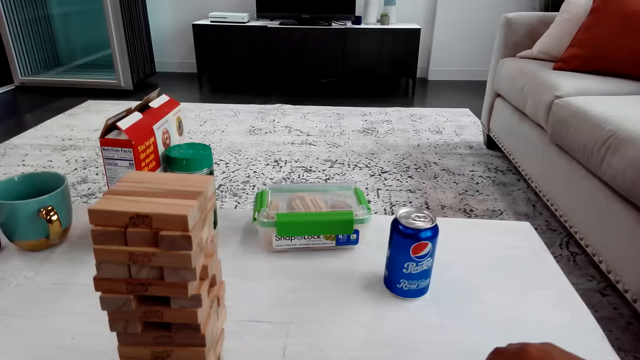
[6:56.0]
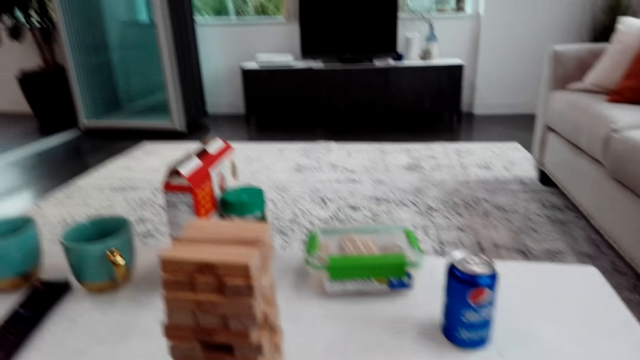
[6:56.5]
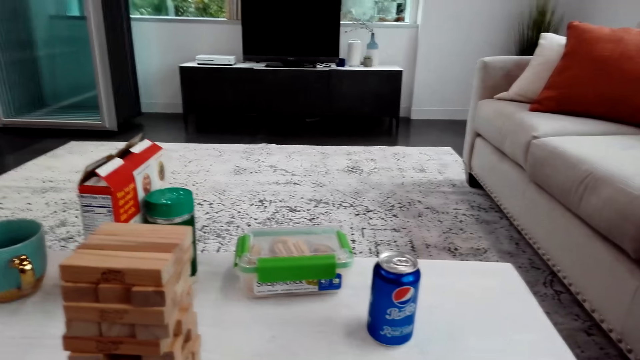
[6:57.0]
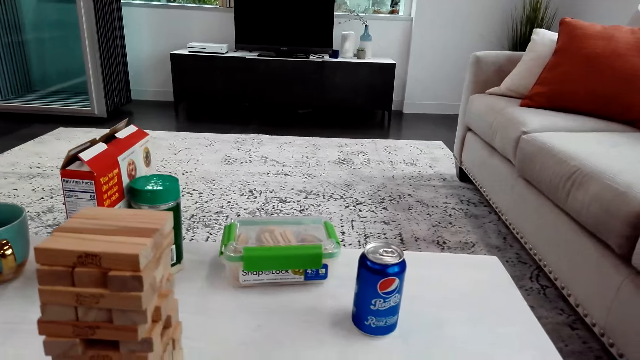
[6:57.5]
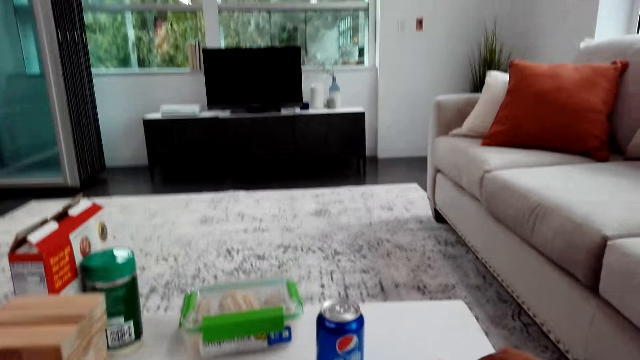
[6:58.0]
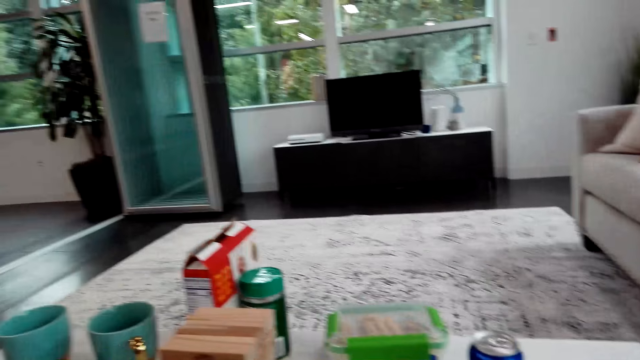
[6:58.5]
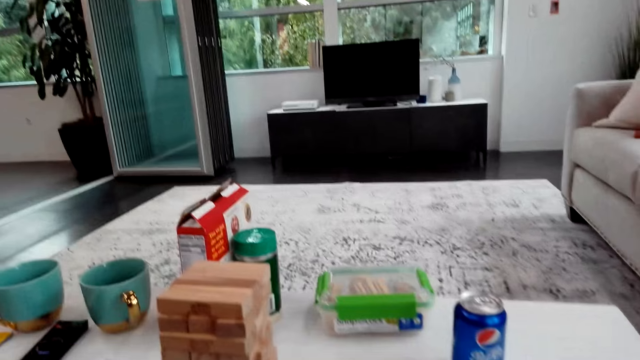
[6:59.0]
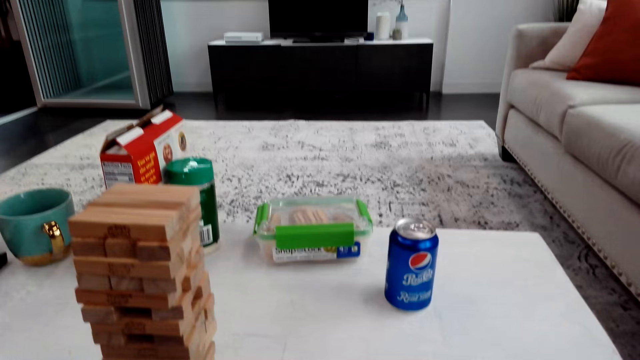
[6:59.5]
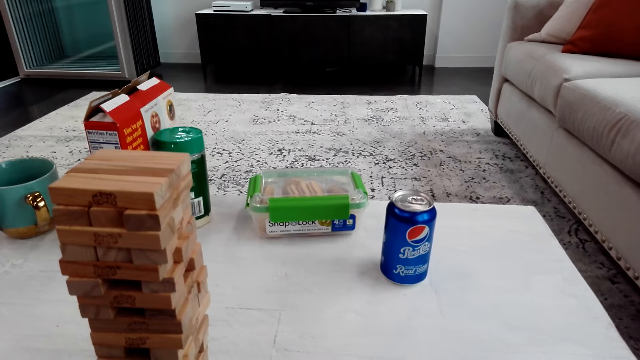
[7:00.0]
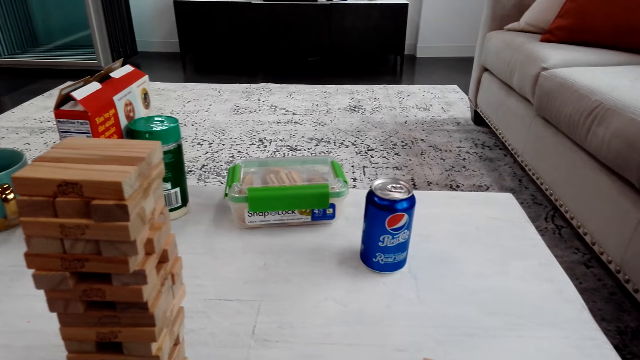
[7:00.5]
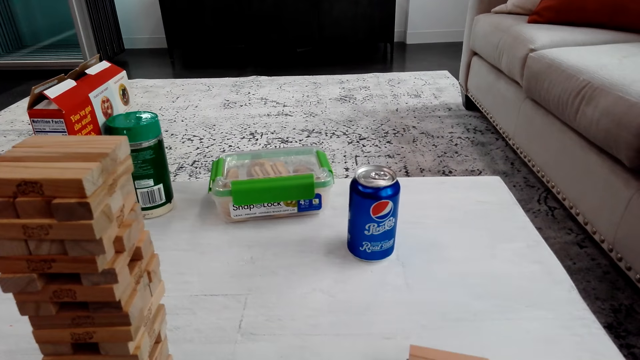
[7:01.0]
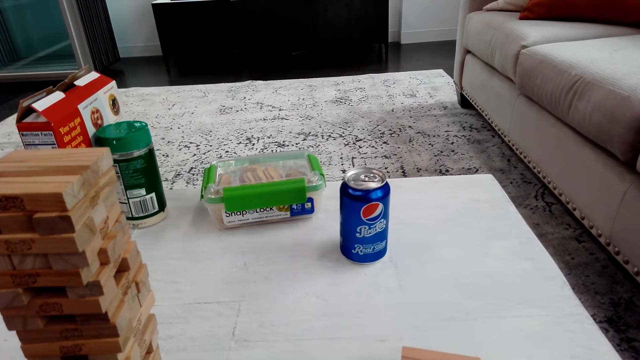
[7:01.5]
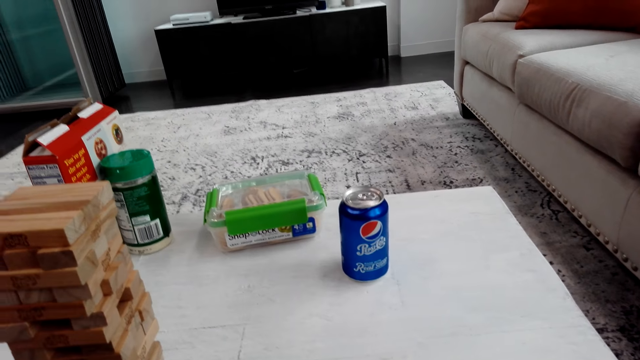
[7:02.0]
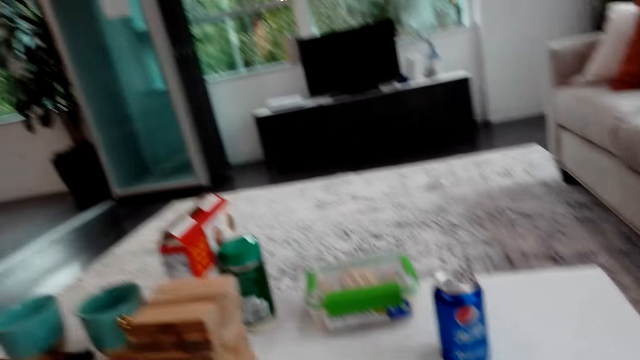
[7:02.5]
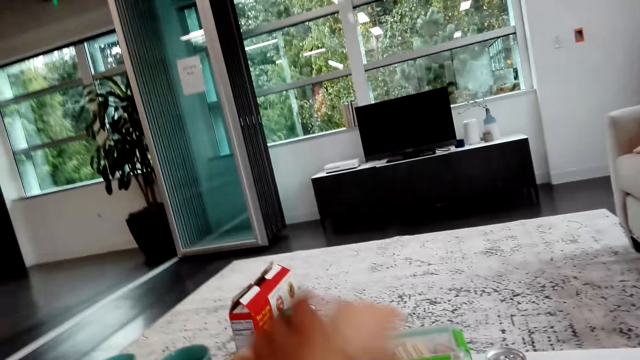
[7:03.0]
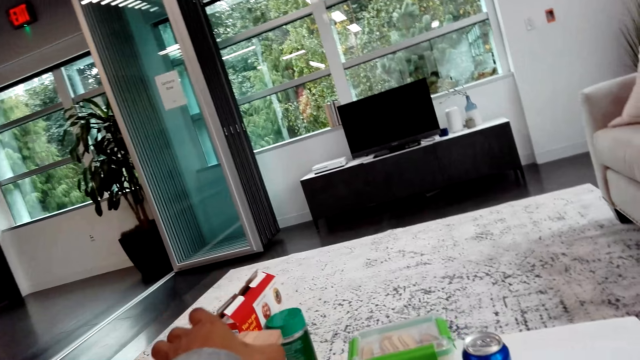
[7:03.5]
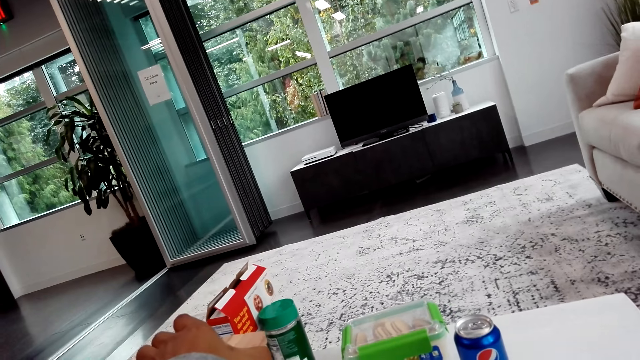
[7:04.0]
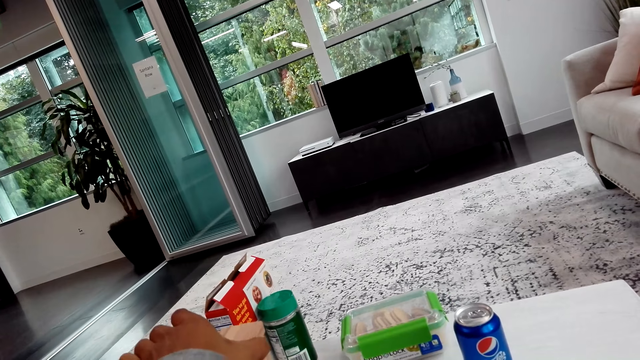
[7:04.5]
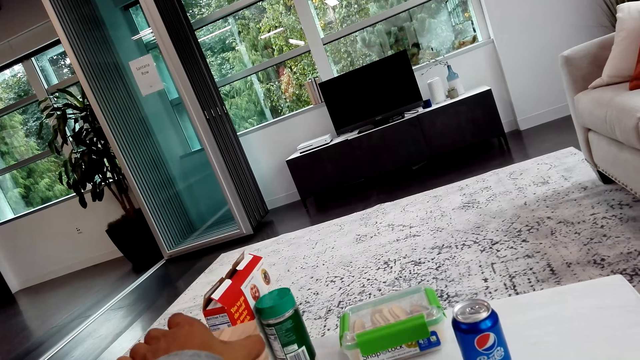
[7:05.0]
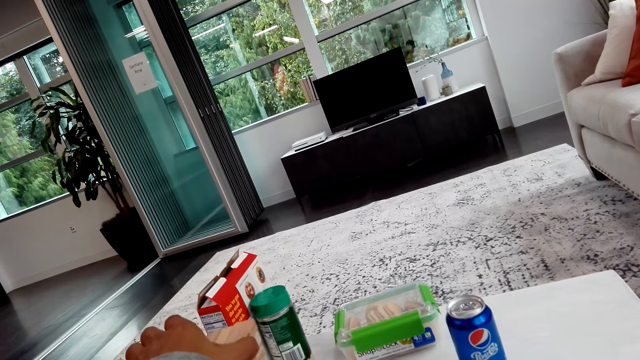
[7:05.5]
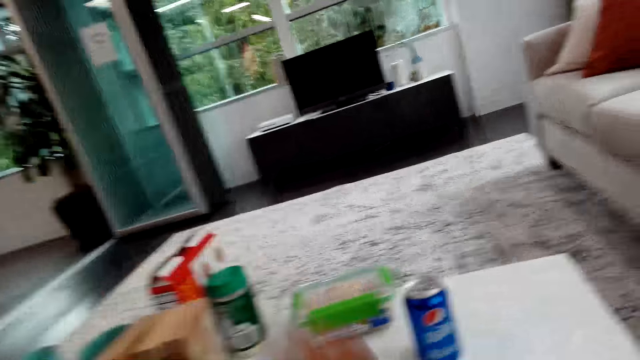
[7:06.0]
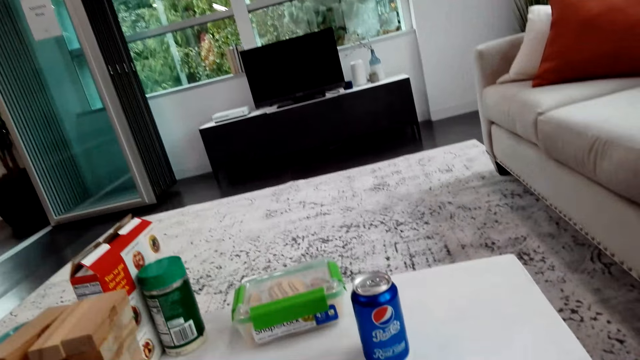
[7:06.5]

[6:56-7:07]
The camera wearer picks some blocks on the table. They put the blocks on the top.

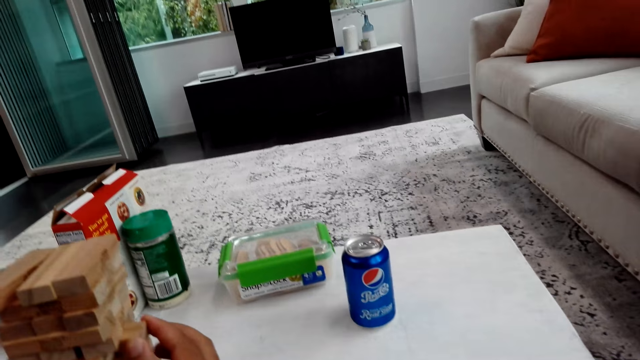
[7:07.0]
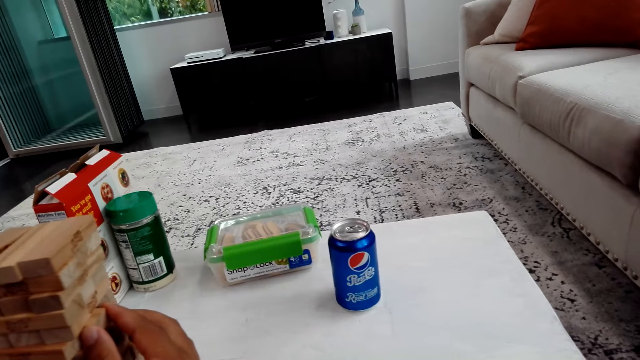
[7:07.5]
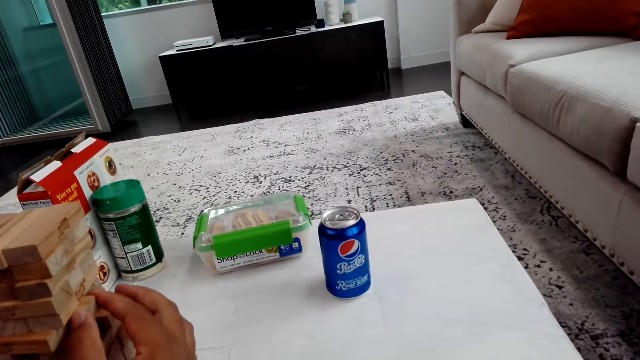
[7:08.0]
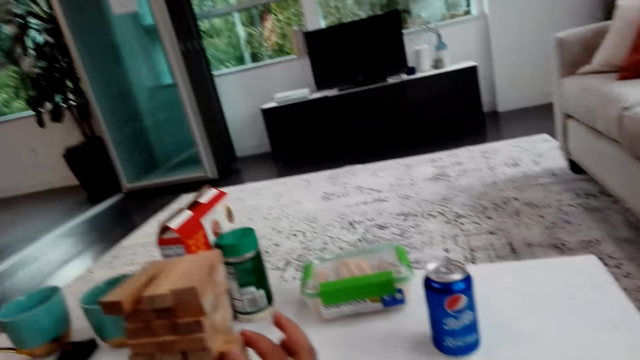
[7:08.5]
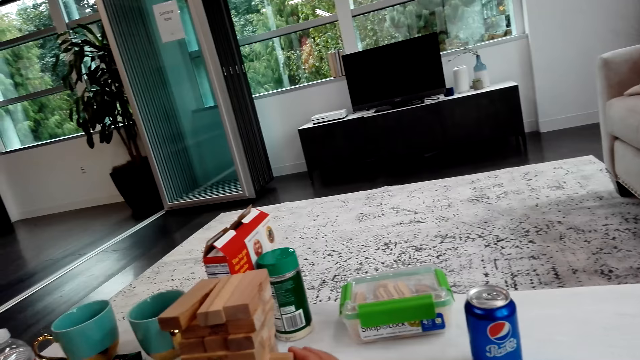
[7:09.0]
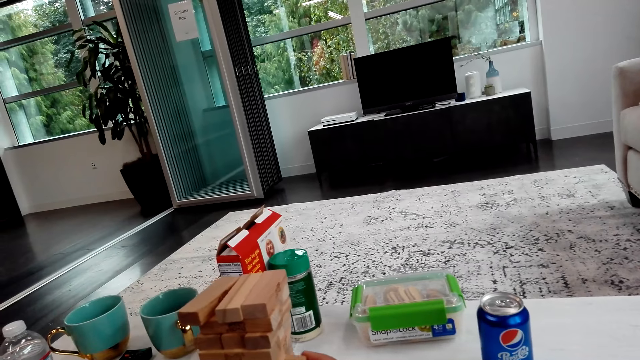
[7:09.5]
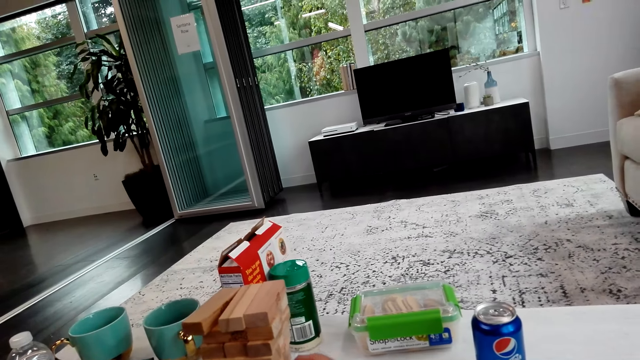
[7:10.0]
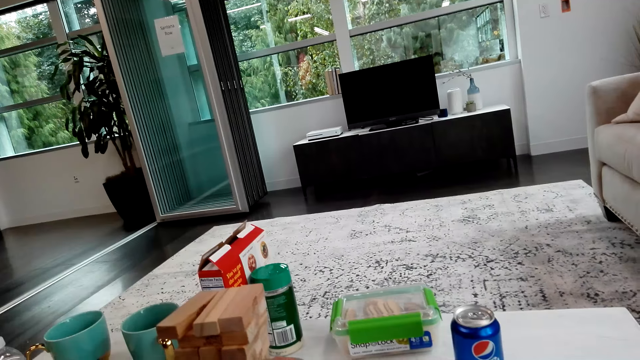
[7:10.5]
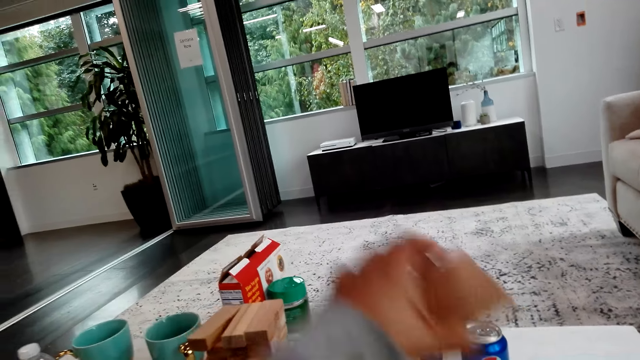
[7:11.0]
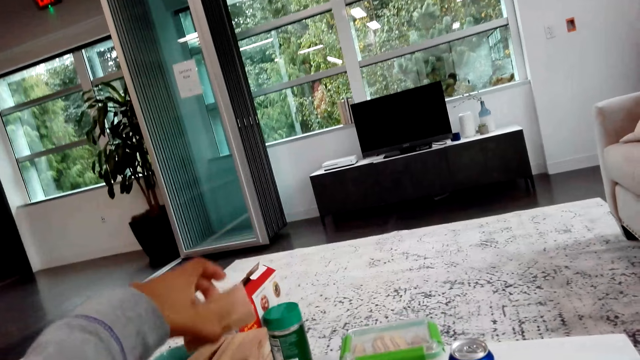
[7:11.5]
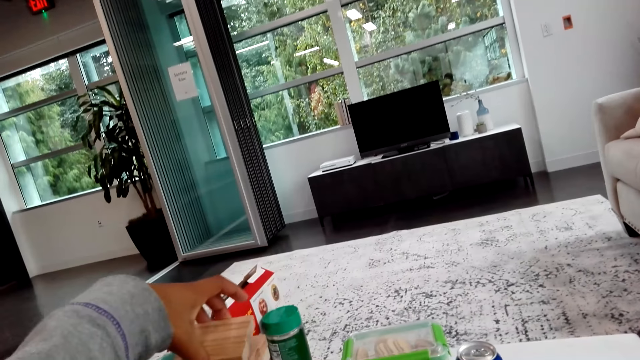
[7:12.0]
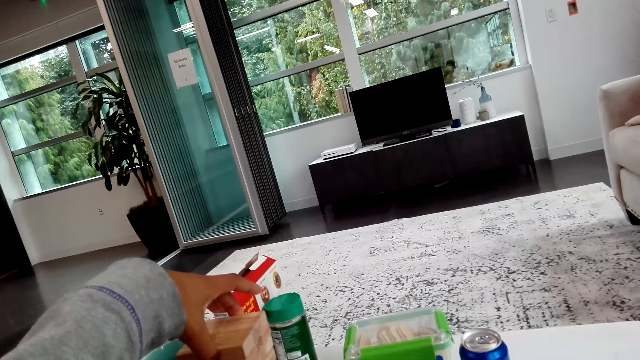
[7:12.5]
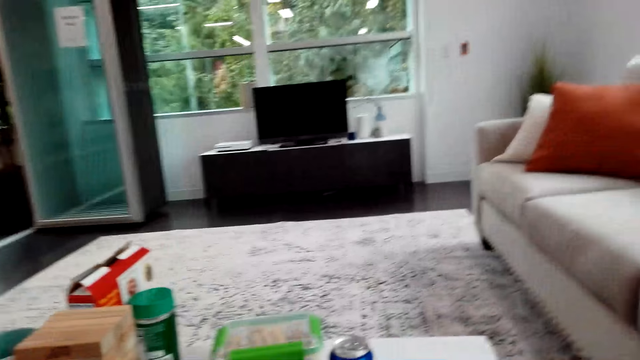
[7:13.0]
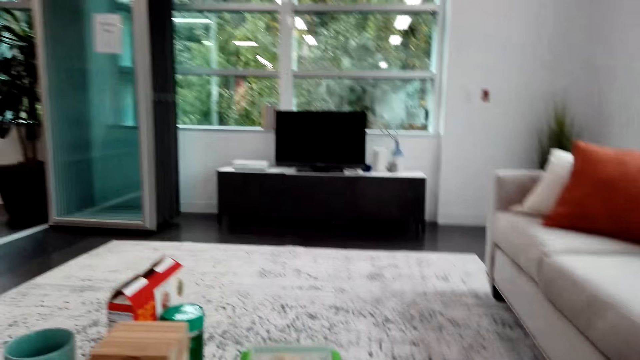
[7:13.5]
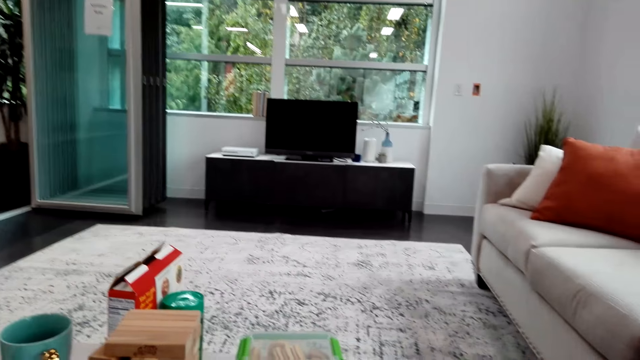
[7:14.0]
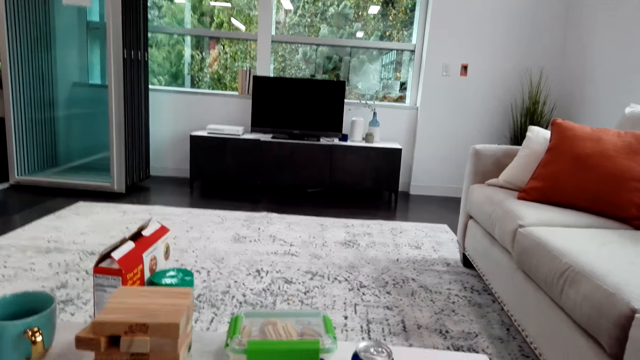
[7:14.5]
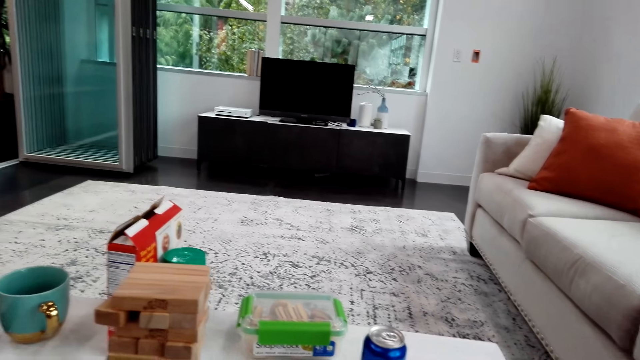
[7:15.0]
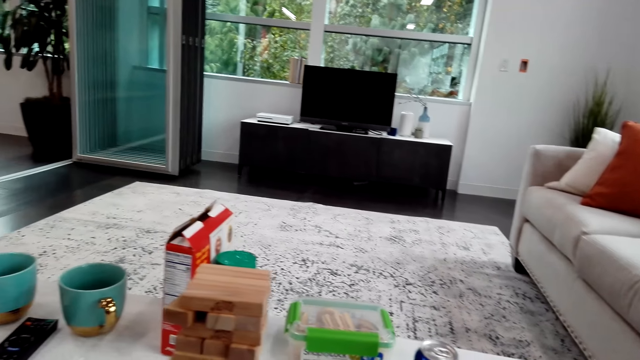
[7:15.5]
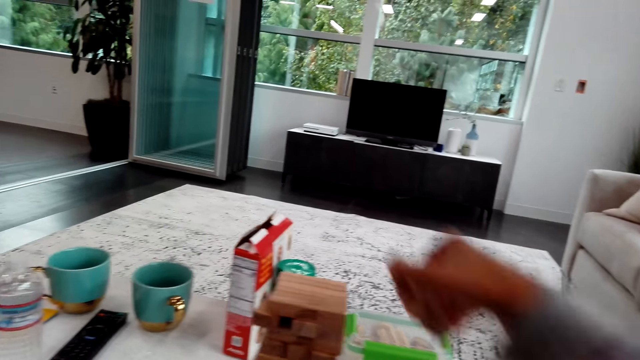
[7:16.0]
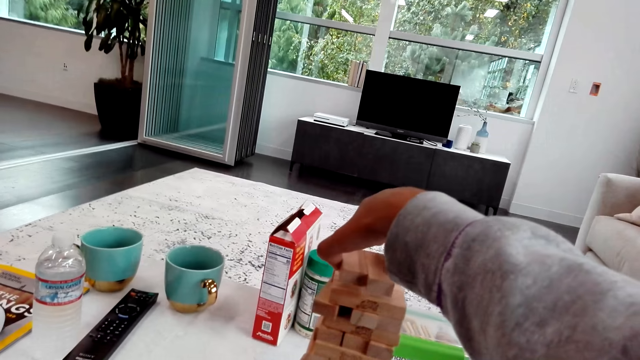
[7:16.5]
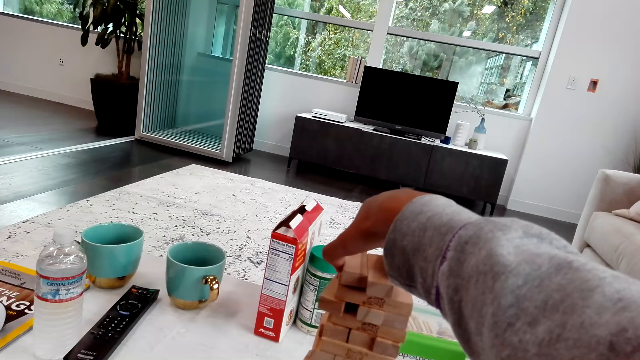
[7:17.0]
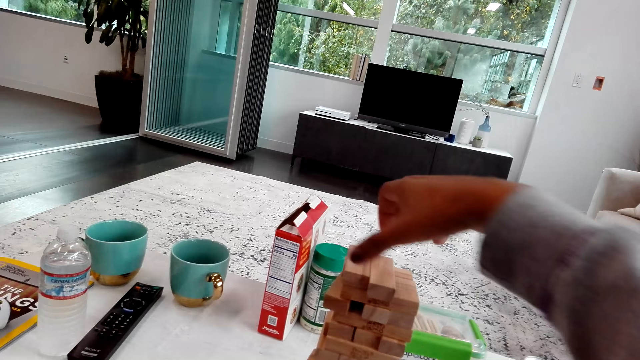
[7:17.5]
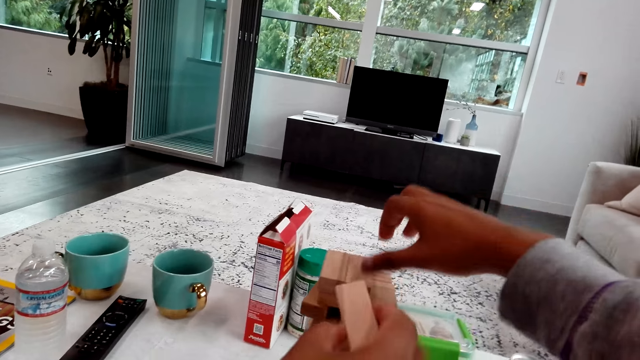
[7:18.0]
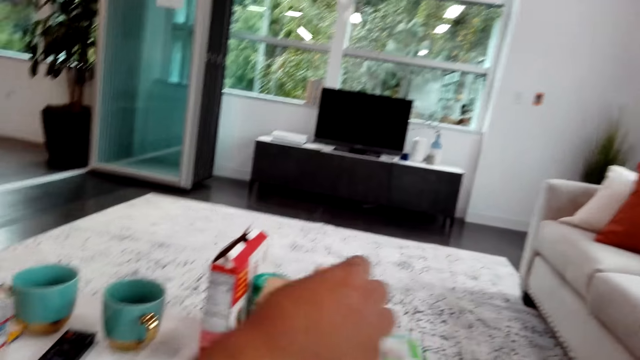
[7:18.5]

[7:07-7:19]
A person pulls a block. The camera wearer puts some blocks on the top. They put some blocks on the top again.
